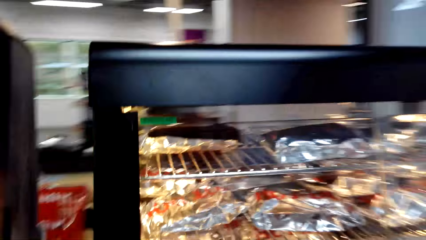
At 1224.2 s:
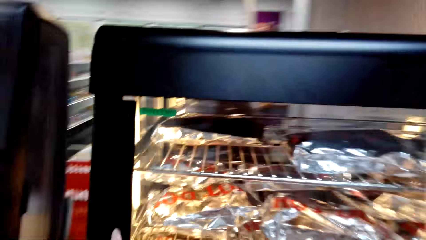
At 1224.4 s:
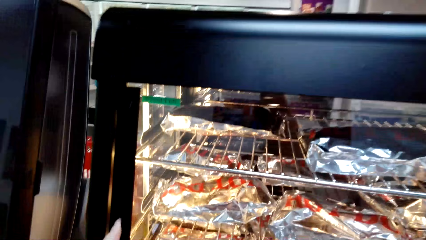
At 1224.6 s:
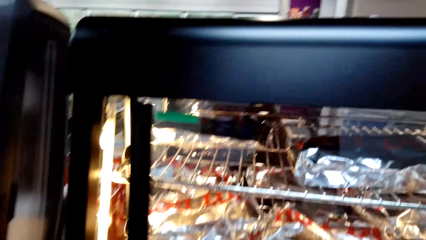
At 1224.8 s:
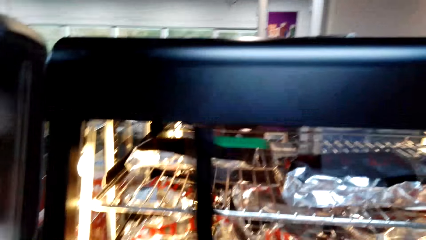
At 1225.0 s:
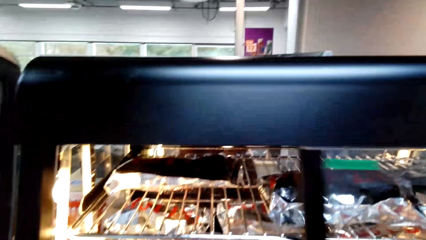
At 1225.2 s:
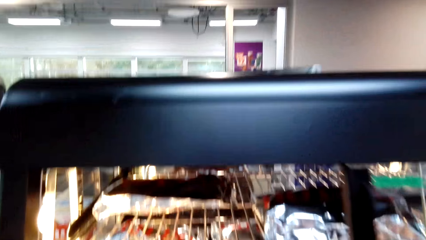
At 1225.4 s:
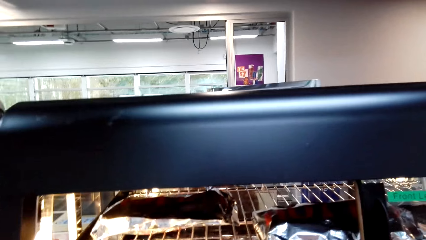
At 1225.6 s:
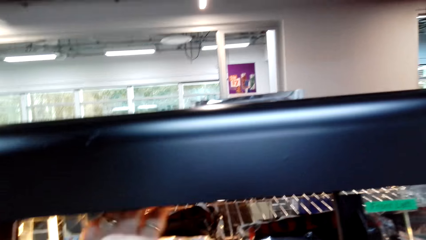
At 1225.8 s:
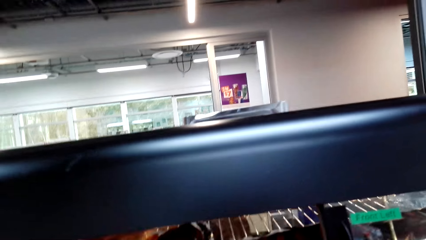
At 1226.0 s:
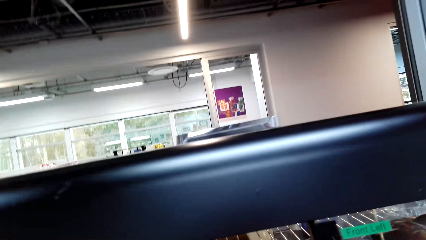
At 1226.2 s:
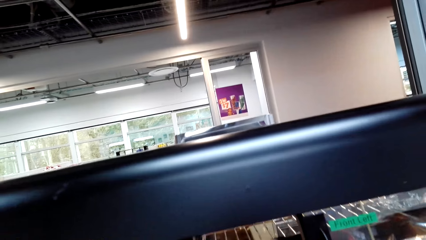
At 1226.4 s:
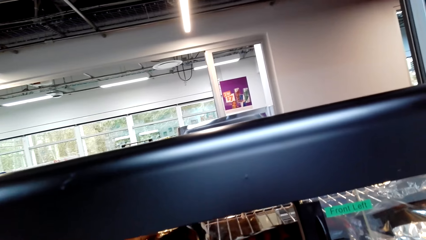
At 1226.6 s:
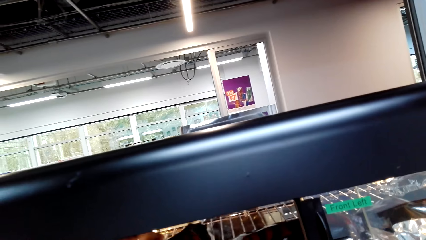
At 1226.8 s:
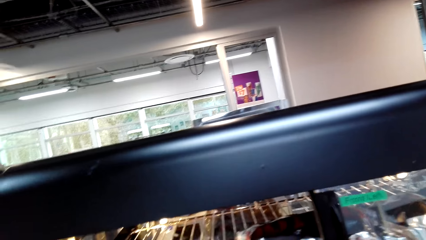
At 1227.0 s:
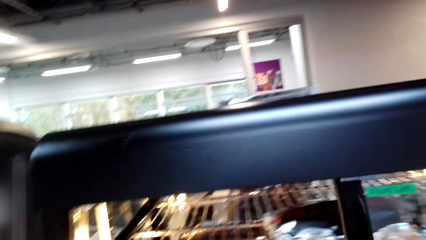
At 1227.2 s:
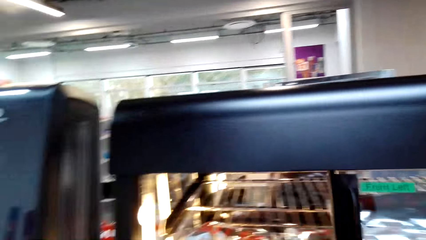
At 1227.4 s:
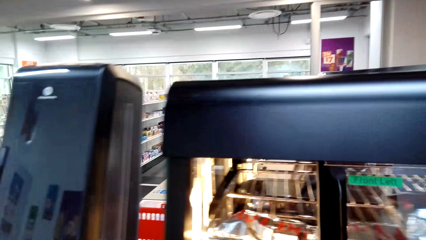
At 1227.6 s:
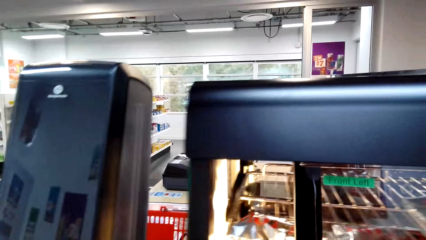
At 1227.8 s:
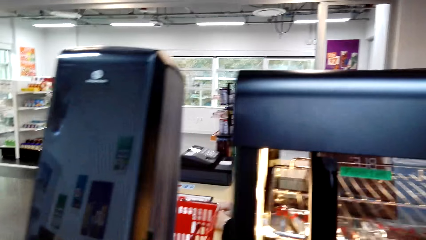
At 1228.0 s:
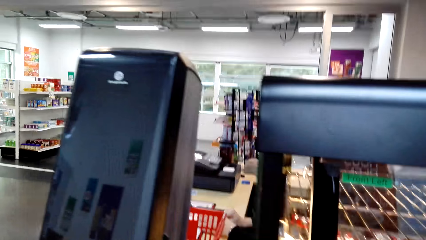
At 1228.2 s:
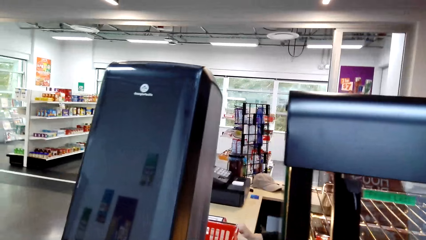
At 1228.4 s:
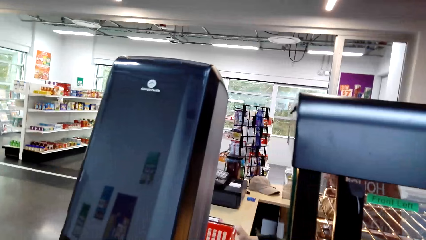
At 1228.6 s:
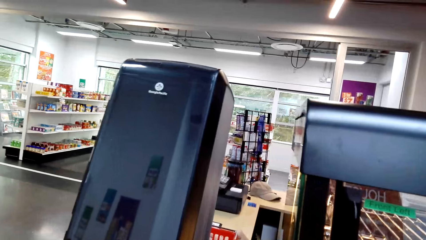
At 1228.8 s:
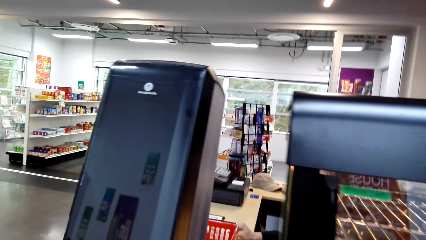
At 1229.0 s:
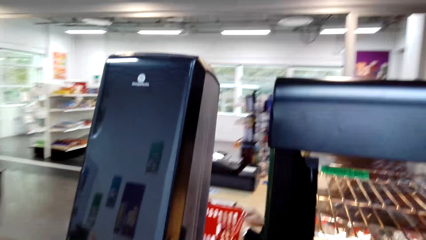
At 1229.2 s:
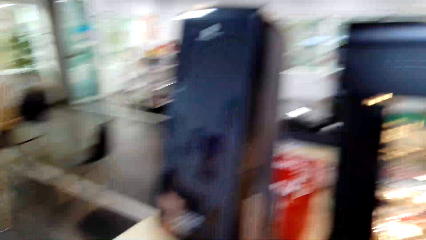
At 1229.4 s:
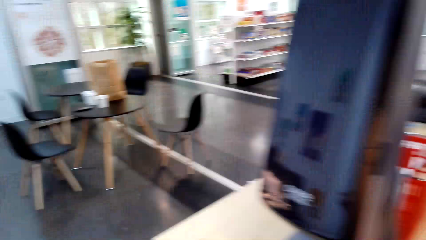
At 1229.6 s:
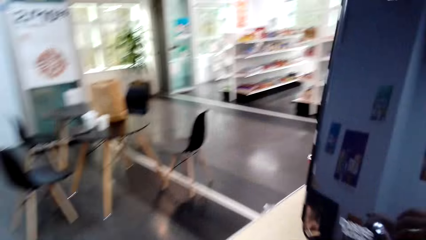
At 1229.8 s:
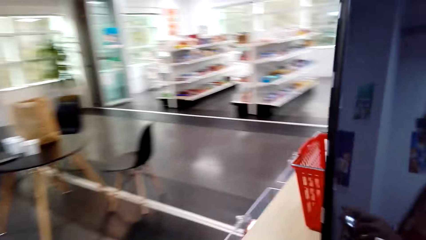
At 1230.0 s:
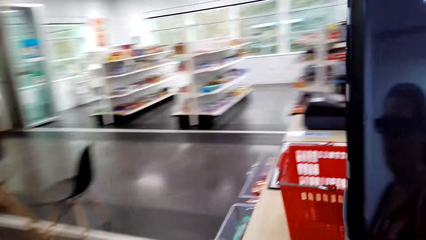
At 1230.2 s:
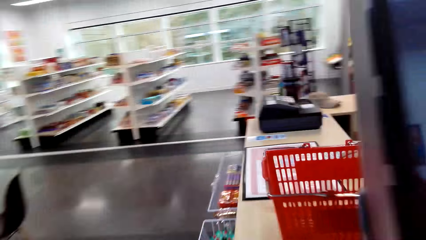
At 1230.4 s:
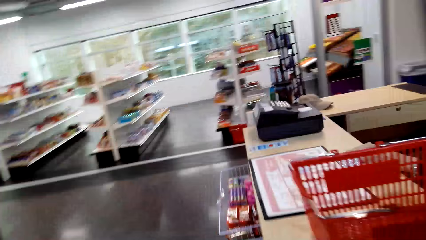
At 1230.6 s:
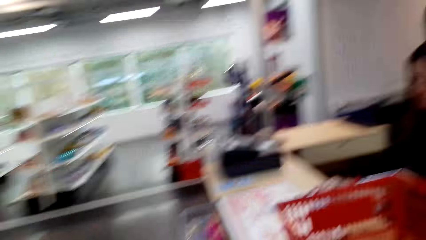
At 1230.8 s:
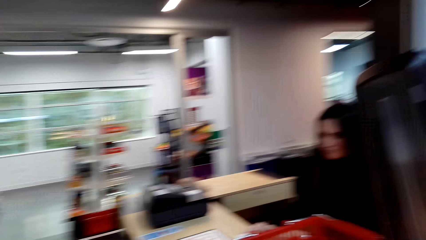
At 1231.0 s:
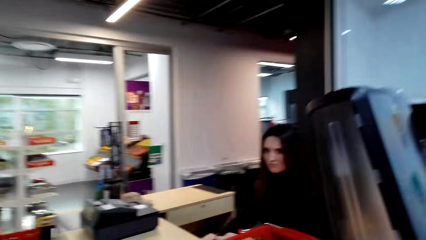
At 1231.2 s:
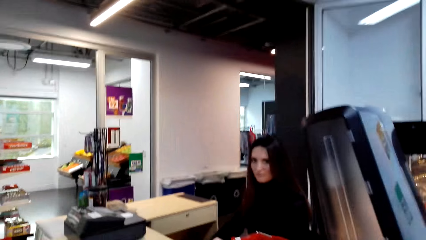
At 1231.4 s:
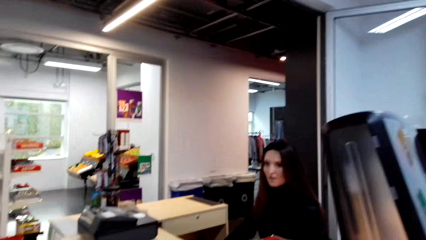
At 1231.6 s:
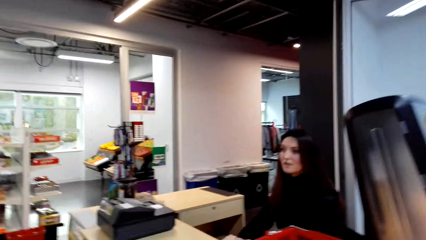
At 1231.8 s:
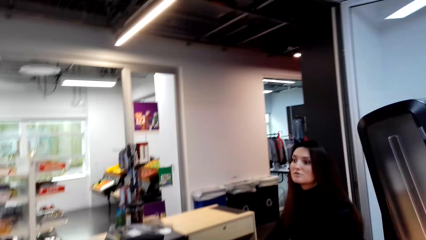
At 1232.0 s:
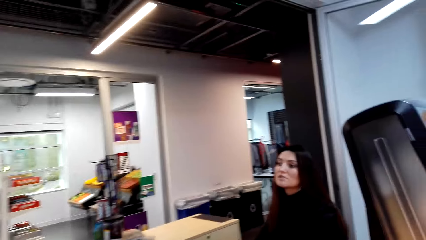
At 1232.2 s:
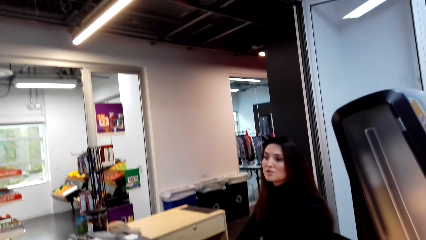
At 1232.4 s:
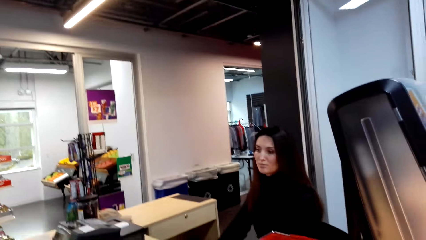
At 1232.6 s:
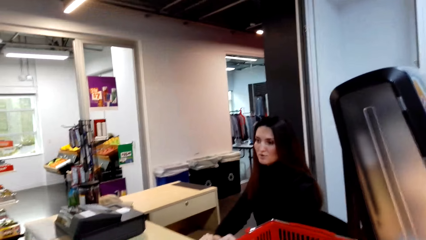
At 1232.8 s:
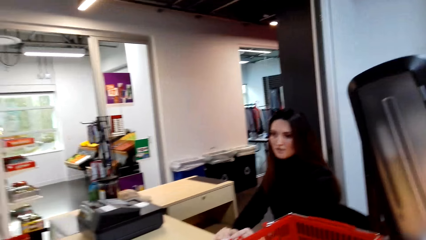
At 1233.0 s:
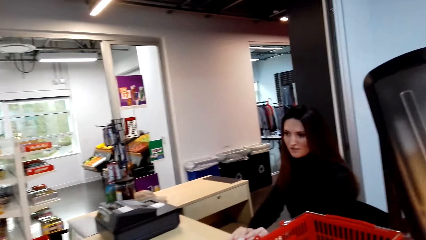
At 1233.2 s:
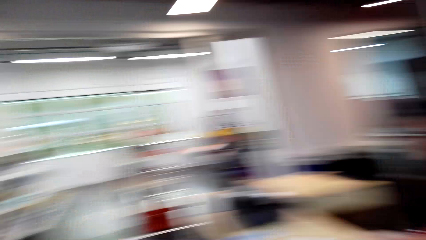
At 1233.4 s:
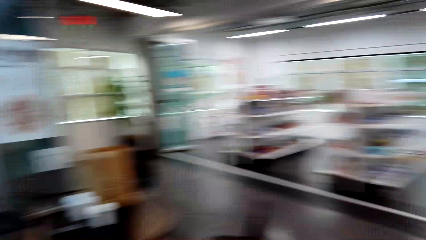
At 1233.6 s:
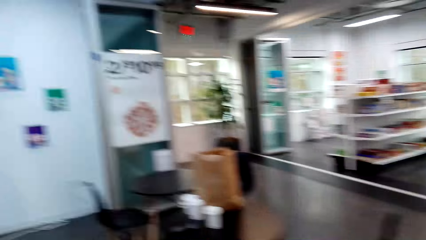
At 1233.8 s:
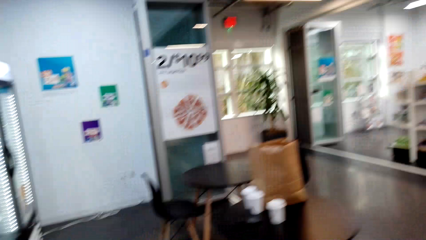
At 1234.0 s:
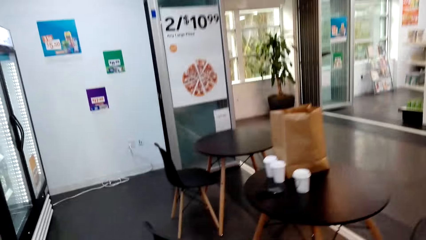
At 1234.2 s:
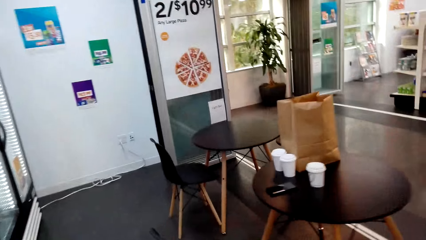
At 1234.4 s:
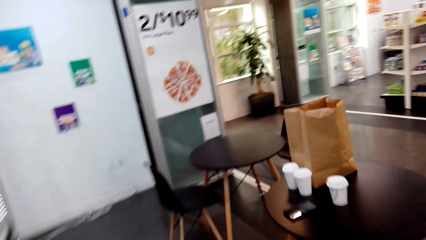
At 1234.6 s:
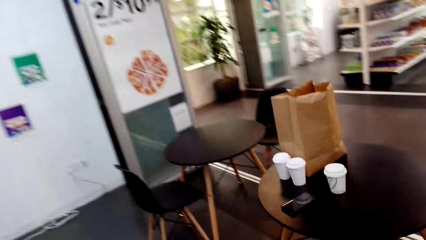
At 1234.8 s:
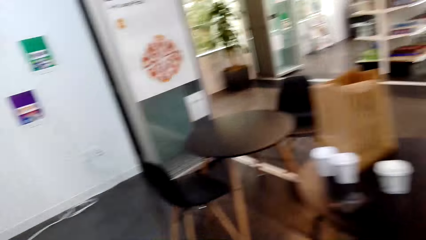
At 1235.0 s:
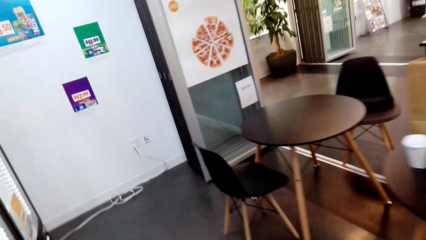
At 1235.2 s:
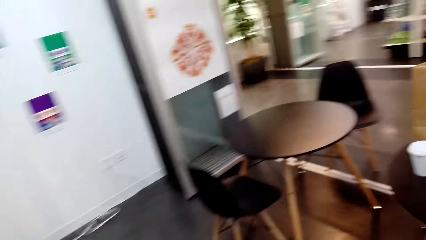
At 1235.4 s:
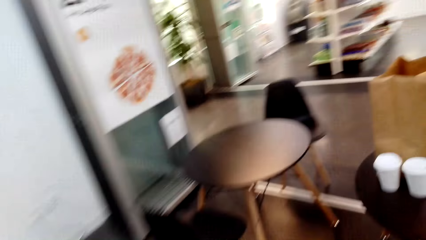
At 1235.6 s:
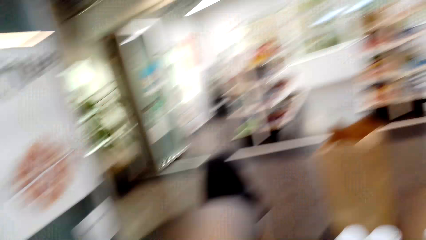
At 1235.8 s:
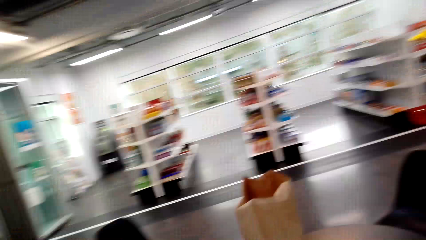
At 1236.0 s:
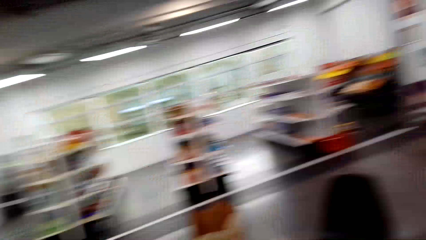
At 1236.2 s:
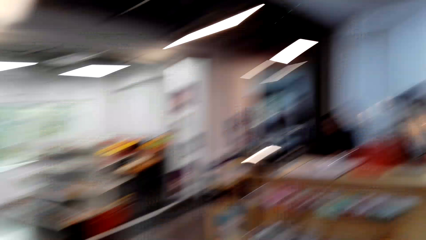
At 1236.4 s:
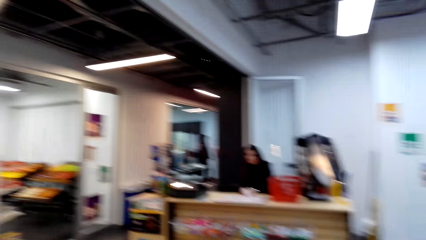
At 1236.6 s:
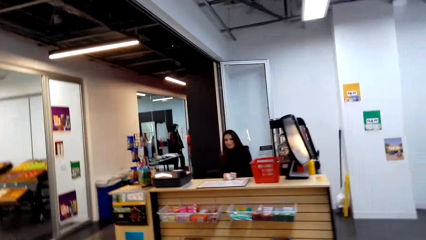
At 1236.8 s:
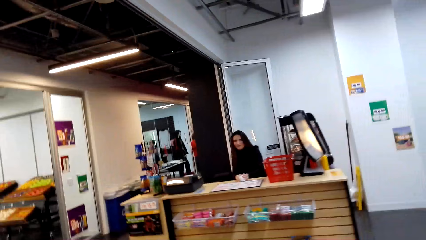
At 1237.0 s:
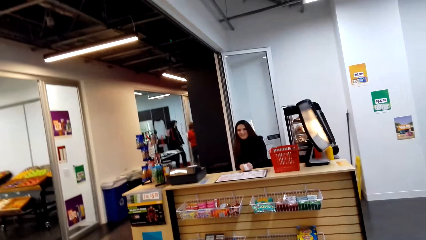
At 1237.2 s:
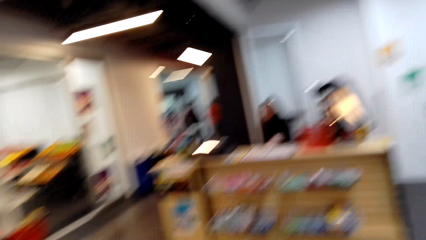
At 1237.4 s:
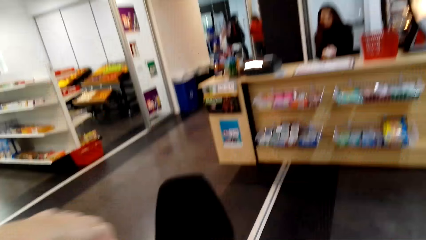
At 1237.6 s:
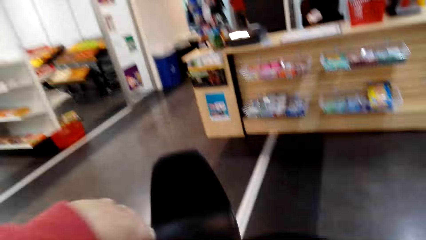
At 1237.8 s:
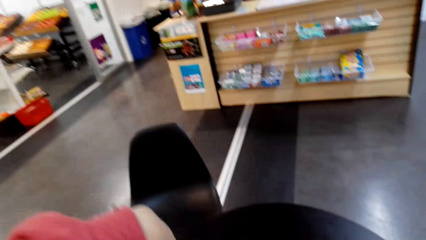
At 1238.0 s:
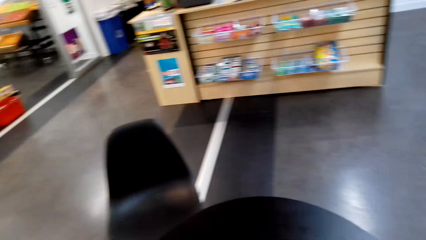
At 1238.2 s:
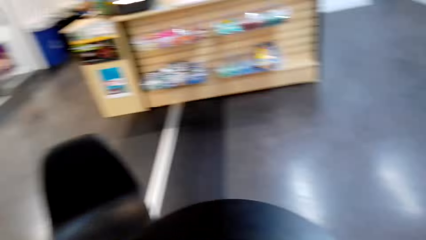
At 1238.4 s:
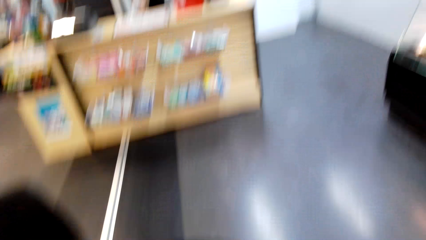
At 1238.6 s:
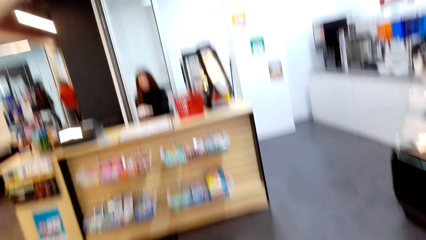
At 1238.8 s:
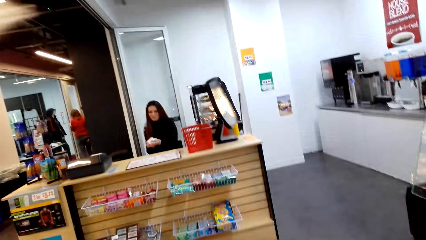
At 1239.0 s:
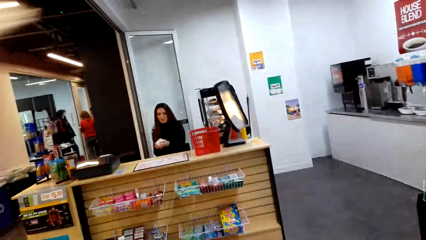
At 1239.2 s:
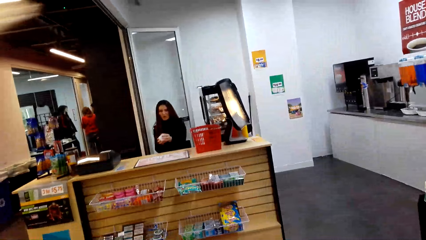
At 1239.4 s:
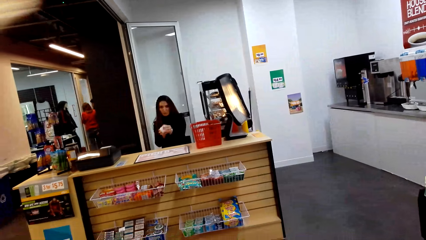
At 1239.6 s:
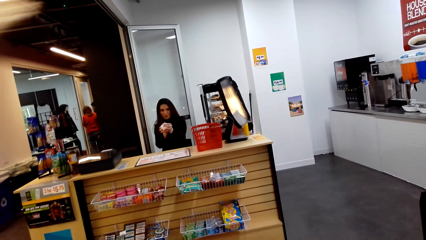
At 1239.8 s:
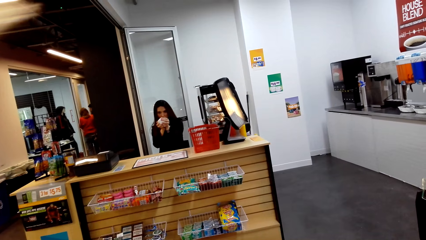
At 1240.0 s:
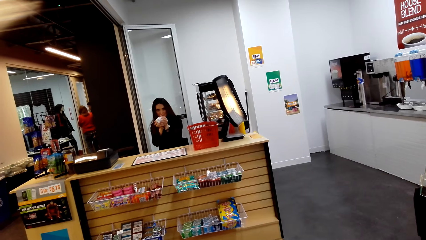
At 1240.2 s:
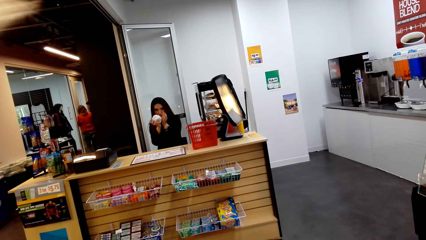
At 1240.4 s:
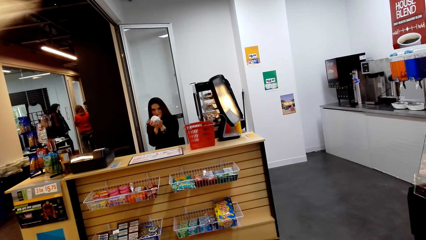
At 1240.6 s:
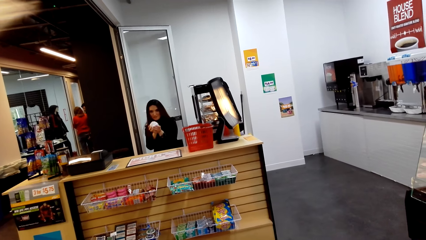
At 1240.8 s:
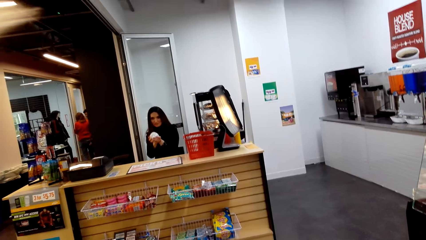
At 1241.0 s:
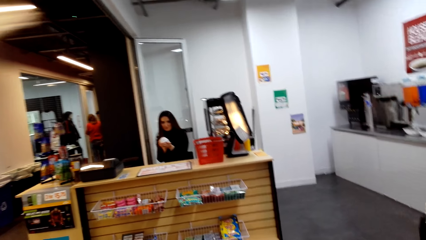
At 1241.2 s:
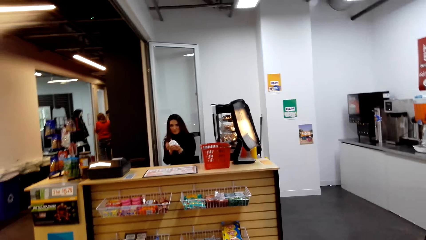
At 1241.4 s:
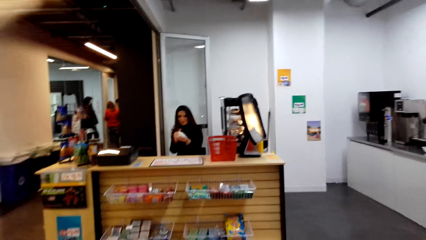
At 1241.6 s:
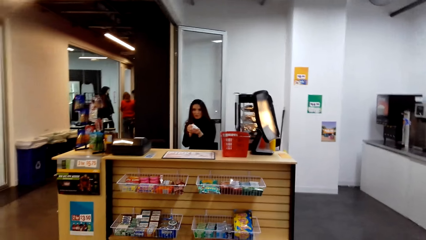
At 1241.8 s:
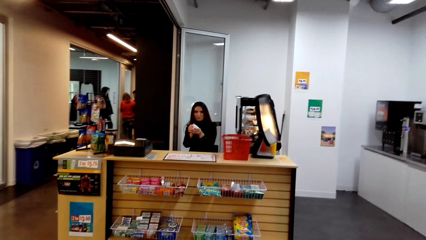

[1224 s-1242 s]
The camera wearer stops at a display grill. They open the display grill, take another object from the display grill, and close the display grill. They walk around the desk to the counter. They speak to the lady. The lady speaks to the camera wearer. The camera wearer walks to the table. They laugh with the lady. They speak to the lady. They put something in the paper packet. The lady carries something in hand.
